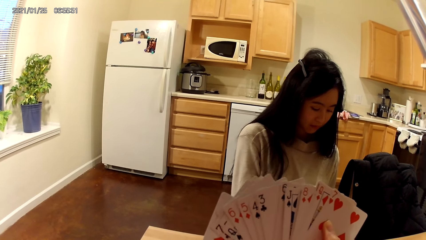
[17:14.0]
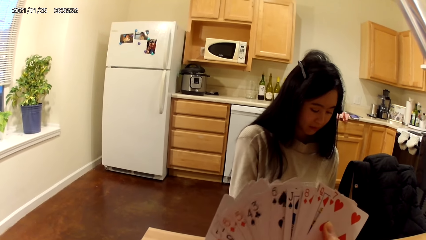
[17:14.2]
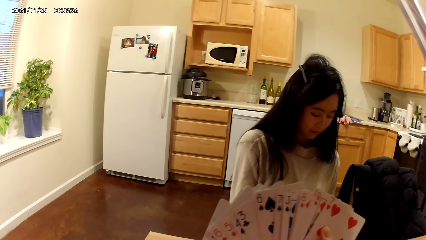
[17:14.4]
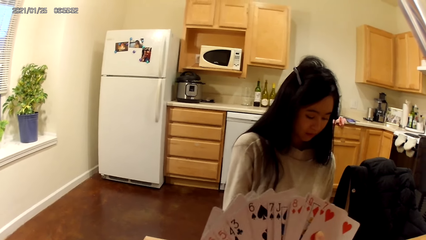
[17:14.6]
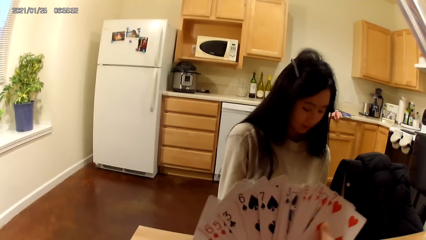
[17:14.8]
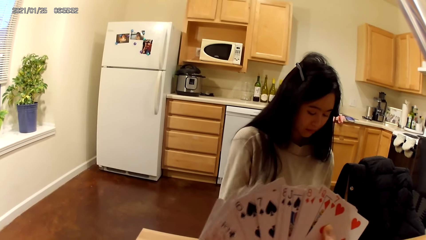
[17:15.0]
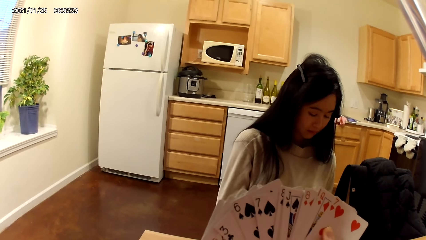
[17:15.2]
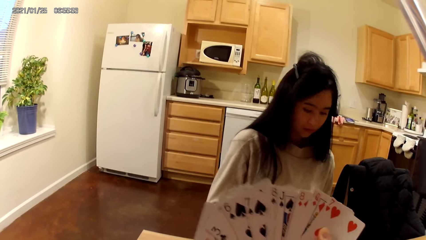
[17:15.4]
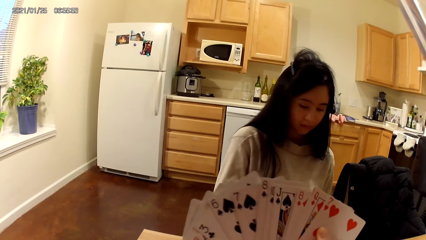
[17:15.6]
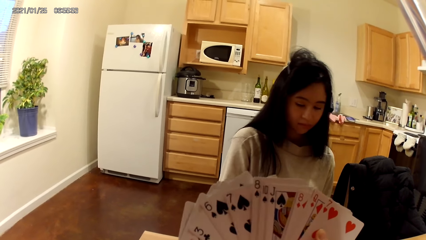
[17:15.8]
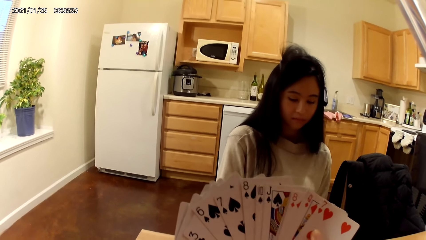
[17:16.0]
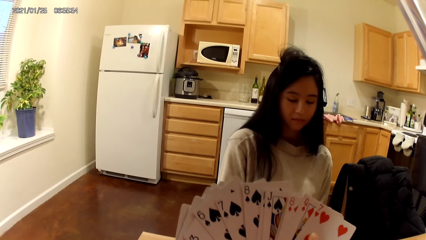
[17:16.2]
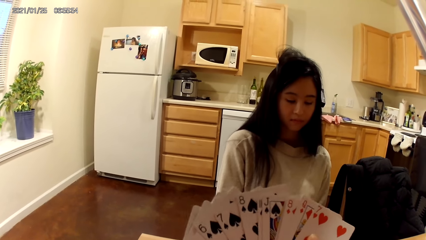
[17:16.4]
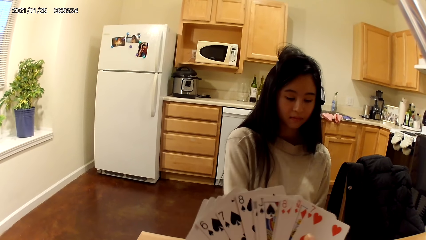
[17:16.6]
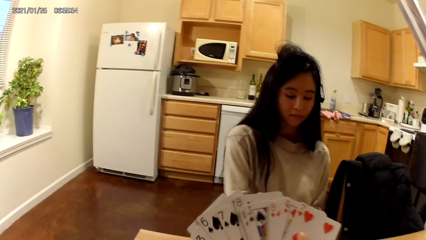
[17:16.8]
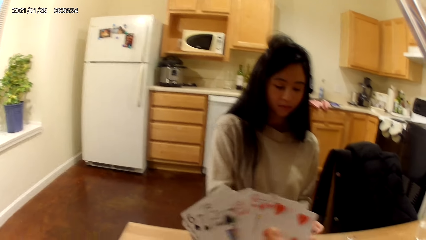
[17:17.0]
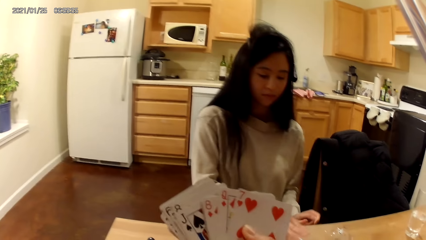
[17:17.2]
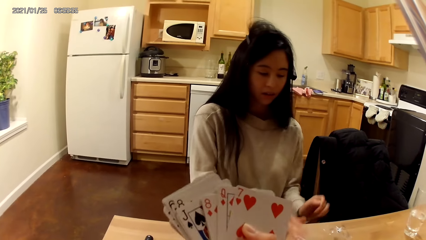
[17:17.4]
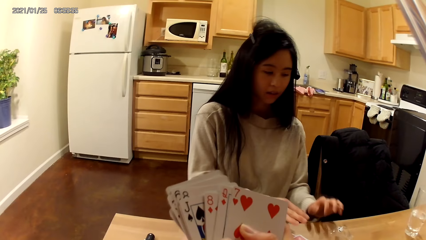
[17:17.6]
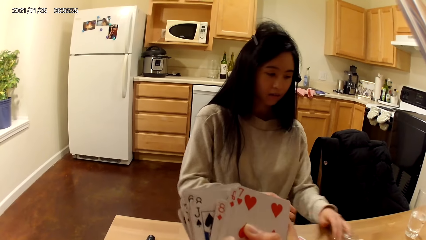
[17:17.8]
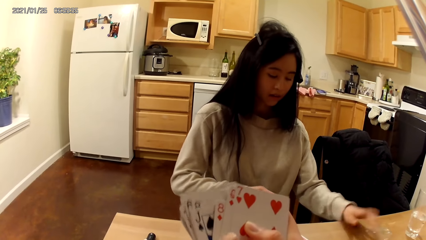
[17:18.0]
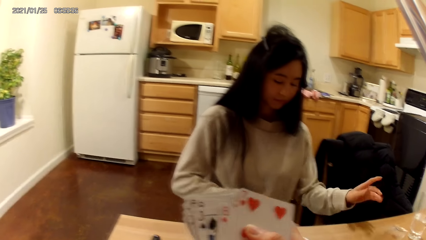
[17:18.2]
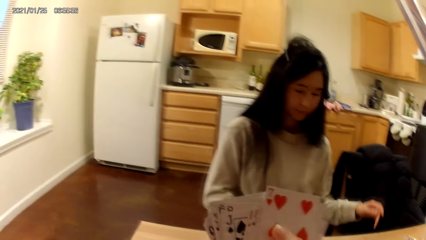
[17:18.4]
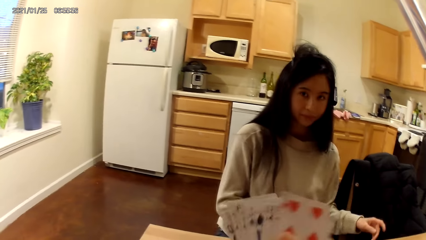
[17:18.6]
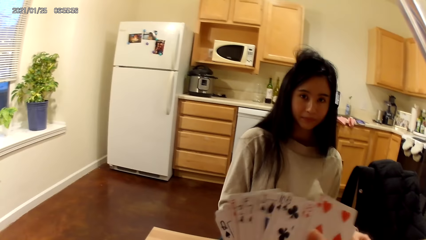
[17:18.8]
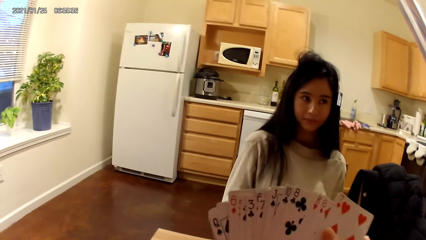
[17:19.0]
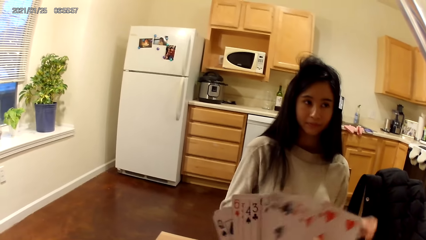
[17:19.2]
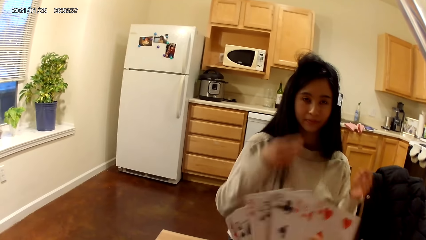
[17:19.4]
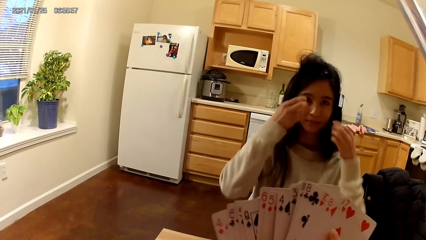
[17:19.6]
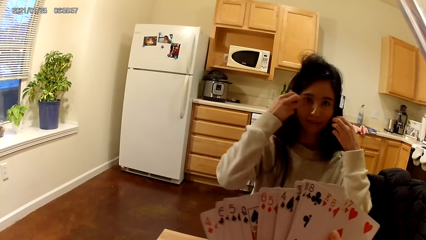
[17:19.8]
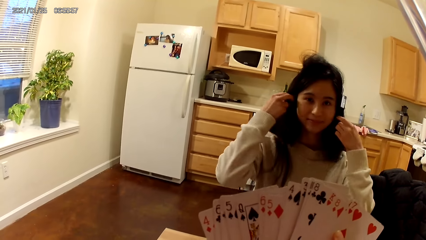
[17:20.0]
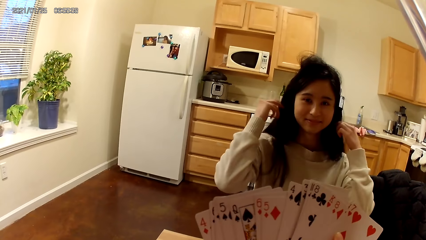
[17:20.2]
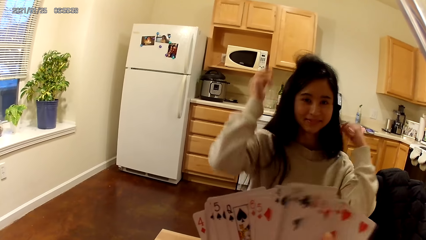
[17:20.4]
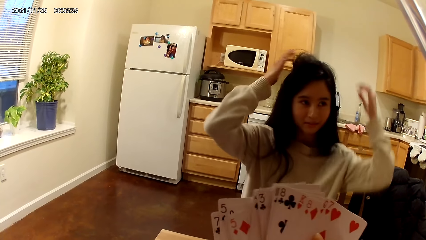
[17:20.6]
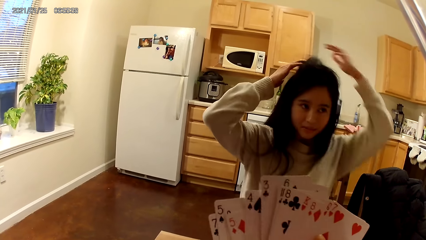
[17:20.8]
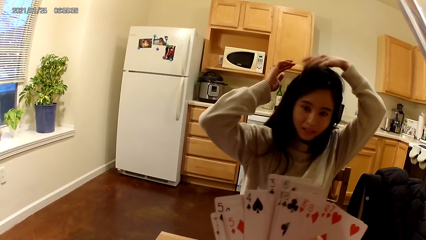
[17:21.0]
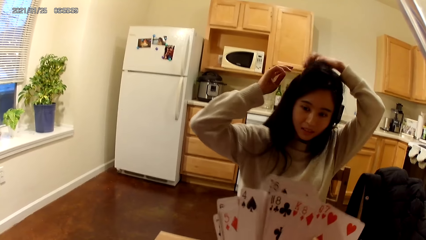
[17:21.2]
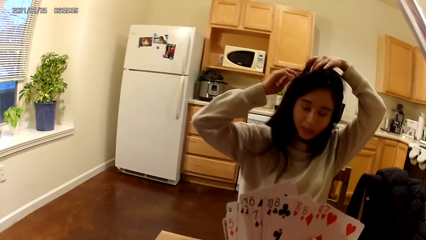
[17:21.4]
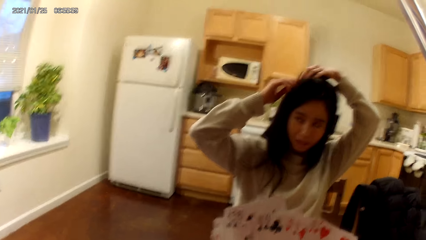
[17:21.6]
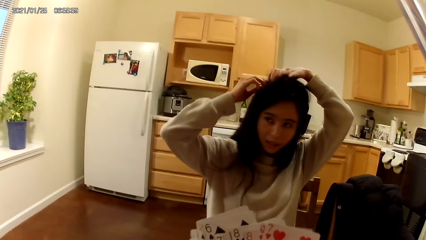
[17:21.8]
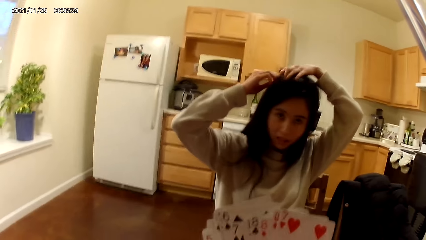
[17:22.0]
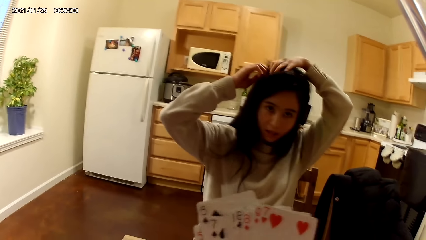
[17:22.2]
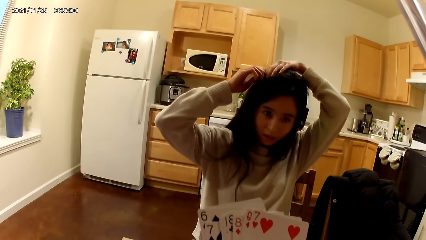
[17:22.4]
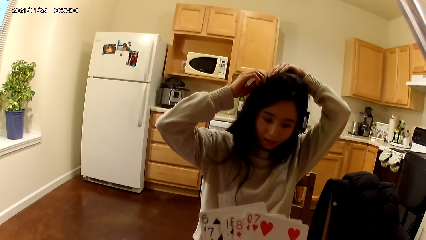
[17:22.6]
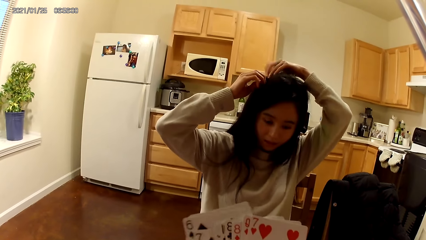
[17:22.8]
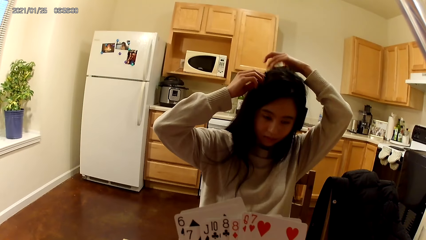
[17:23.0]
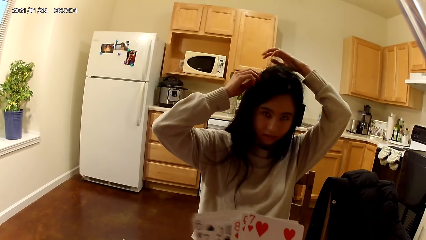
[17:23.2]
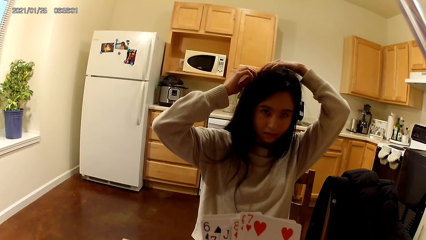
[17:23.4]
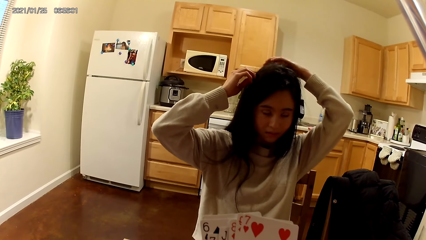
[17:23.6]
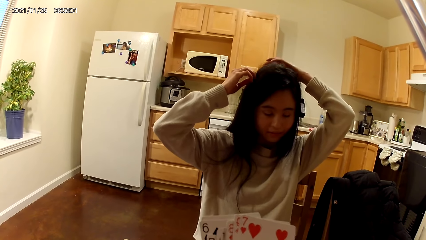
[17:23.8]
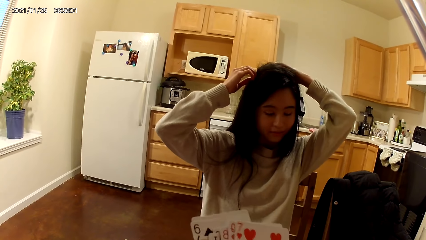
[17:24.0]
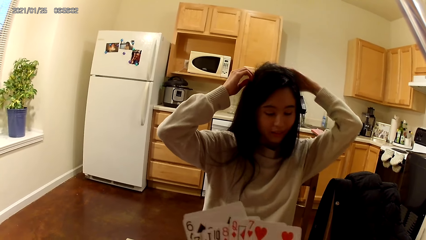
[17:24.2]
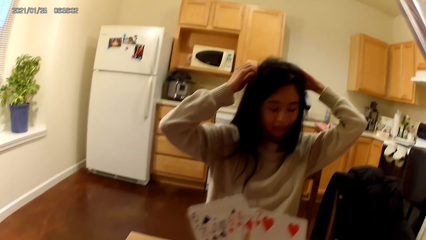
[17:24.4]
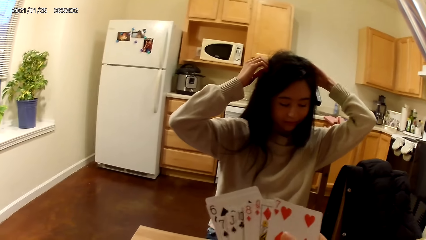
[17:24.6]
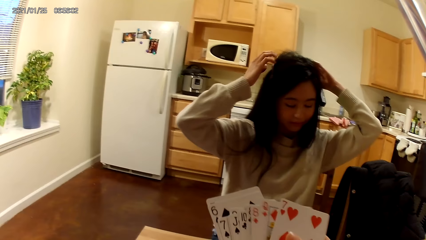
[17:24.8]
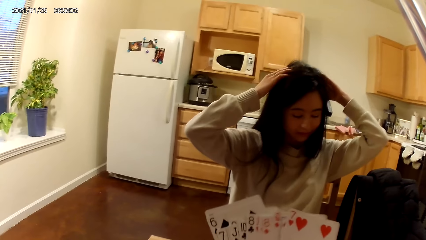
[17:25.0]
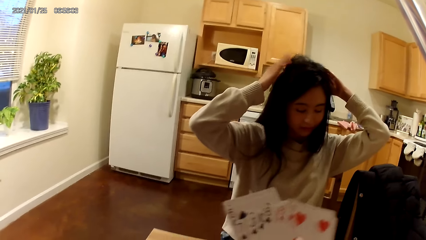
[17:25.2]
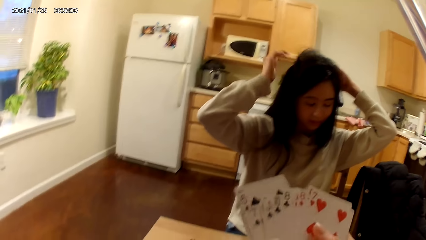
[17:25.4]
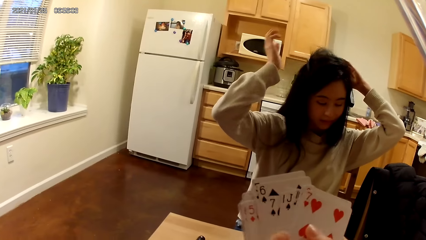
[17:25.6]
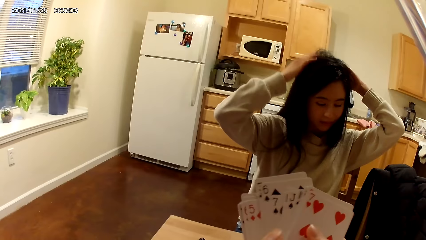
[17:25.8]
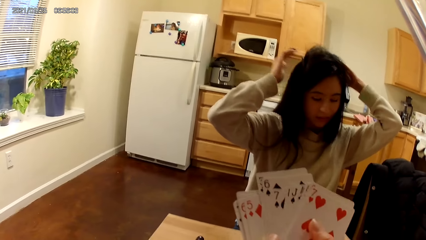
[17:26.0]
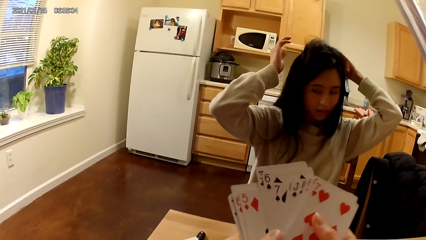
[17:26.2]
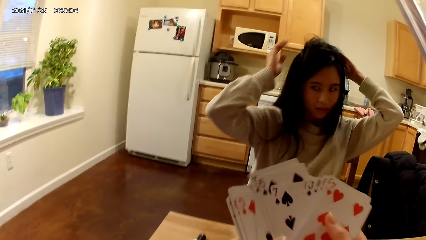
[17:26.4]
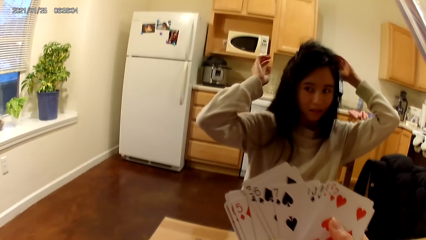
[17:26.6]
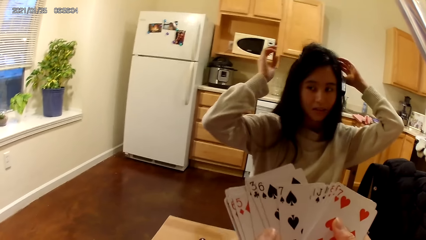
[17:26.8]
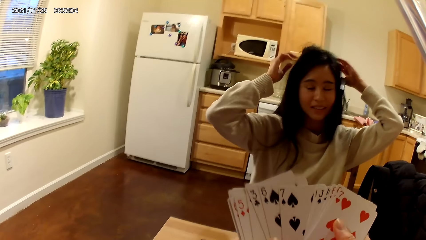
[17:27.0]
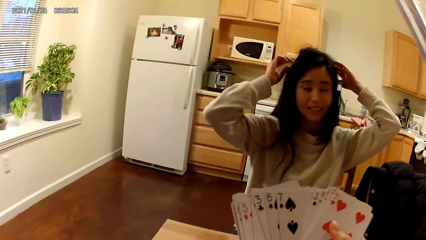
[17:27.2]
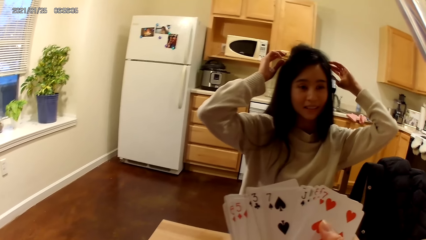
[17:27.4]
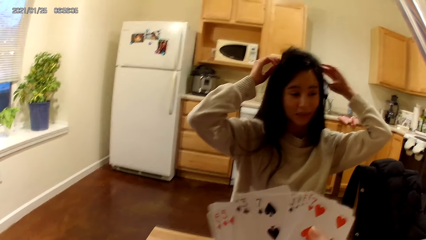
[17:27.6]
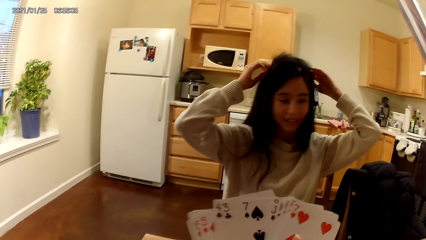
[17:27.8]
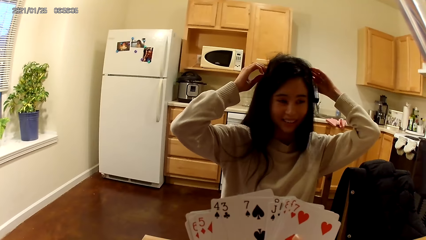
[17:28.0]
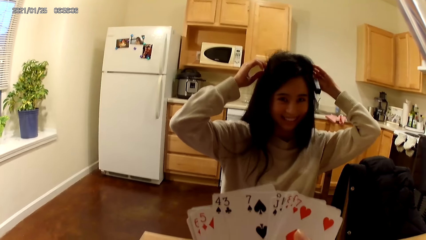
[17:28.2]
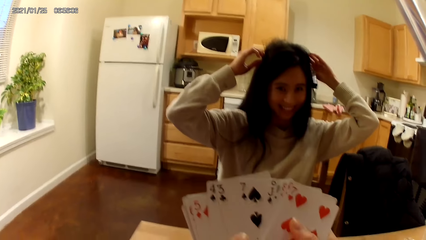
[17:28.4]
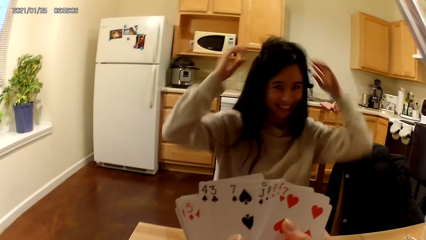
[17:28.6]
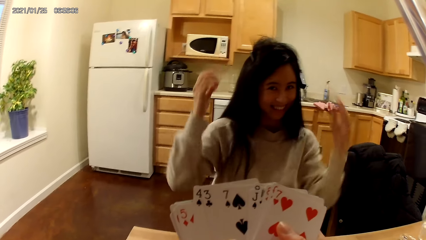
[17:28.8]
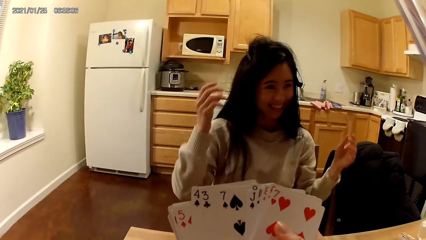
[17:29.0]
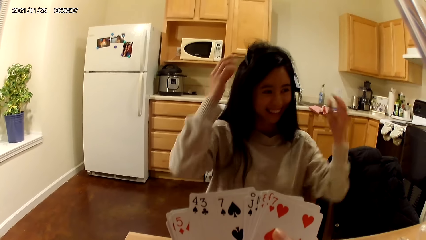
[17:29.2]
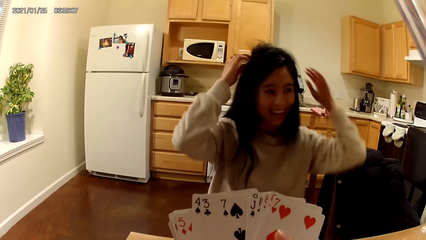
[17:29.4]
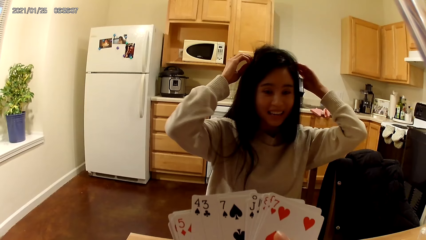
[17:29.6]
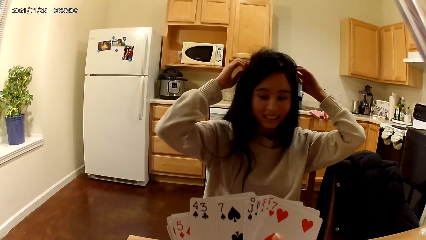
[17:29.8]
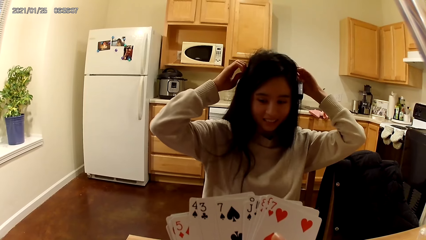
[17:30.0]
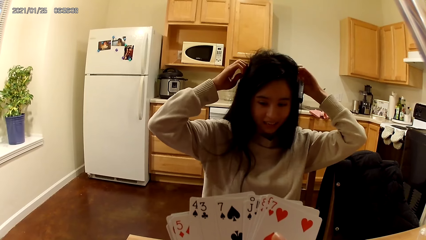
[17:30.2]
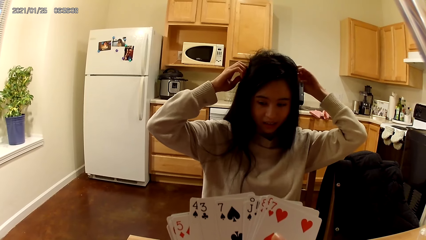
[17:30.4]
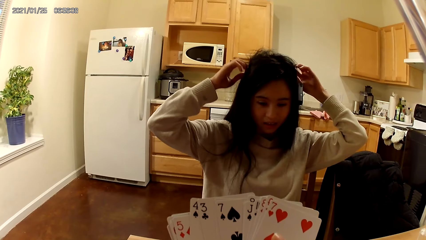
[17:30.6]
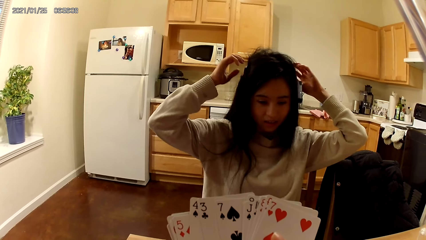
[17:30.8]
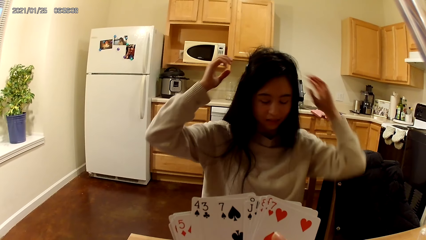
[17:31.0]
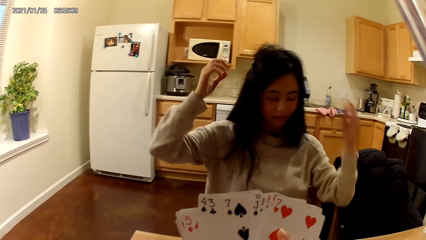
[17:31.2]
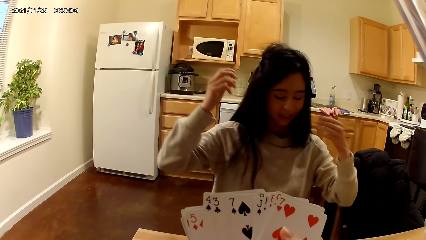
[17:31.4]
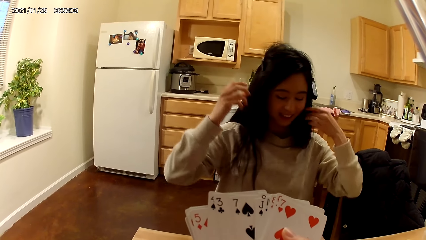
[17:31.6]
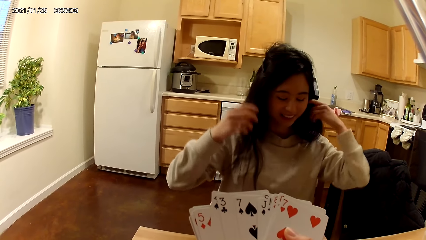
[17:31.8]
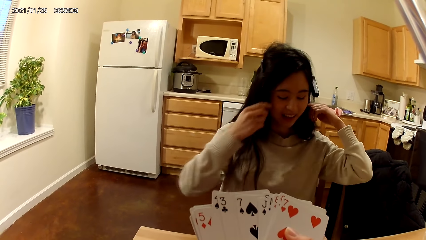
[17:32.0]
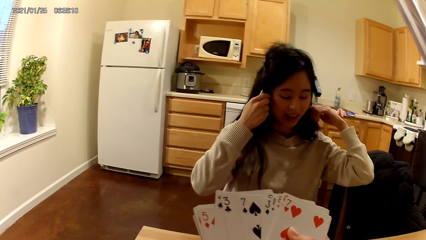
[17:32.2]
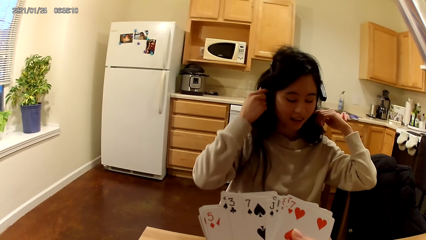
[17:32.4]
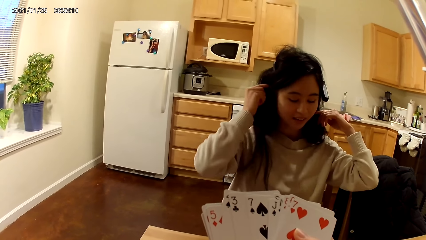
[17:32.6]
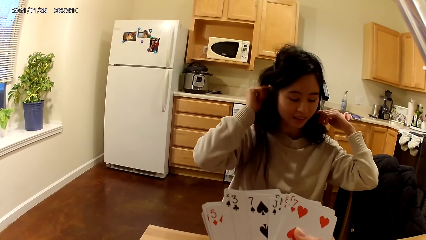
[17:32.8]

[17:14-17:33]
A woman moves a plastic paper on a table with a hand. The woman moves her hair with her hands. The woman touches her hair with her hands. The woman moves her camera on her head with a hand.
